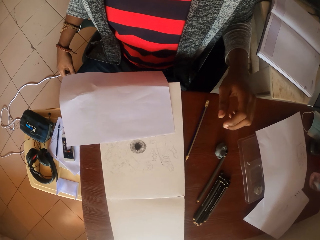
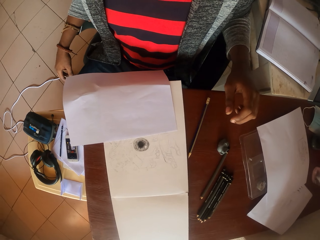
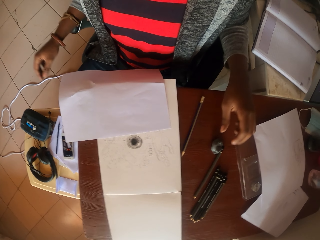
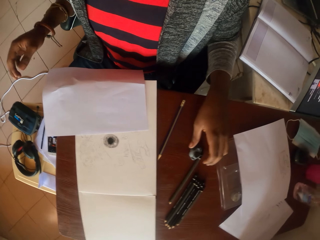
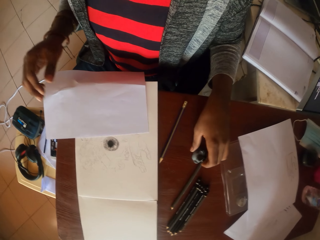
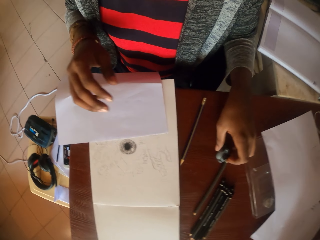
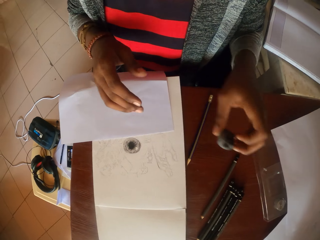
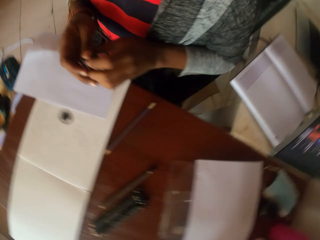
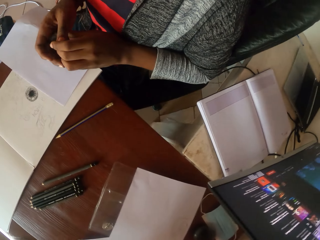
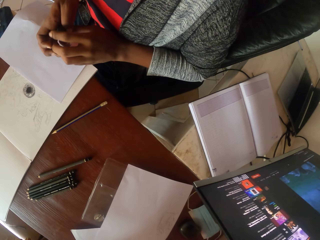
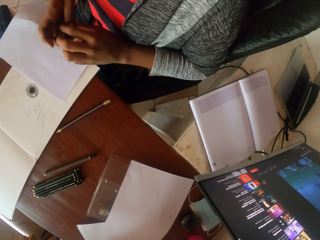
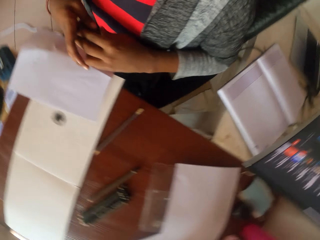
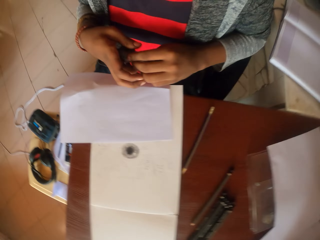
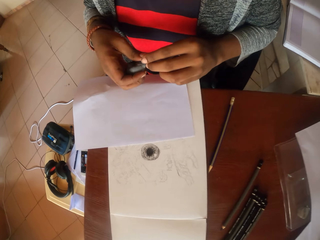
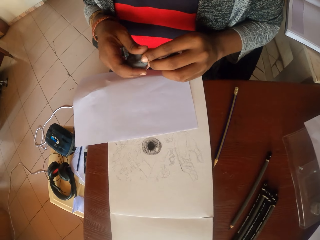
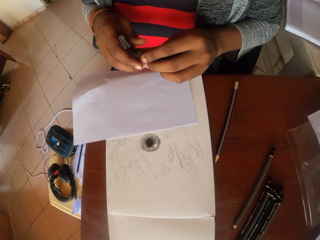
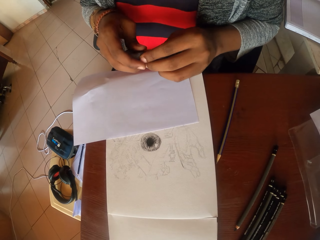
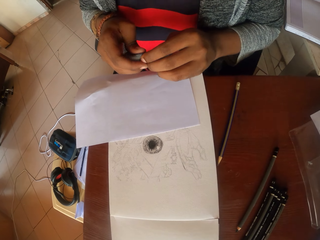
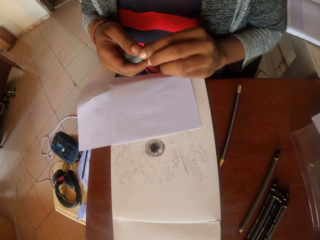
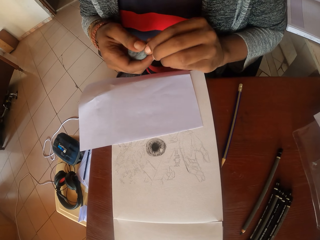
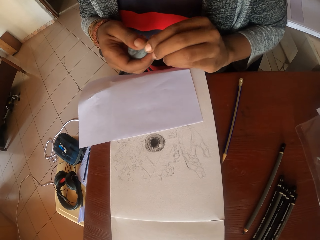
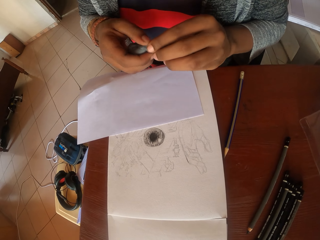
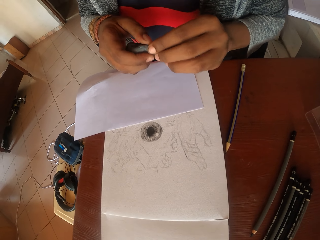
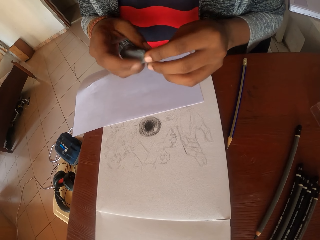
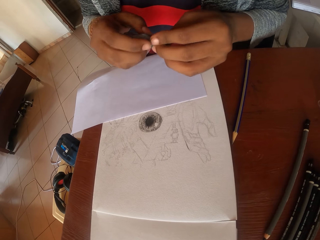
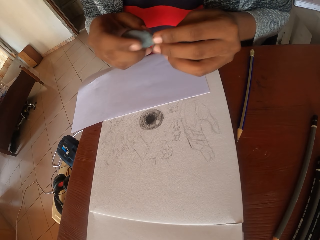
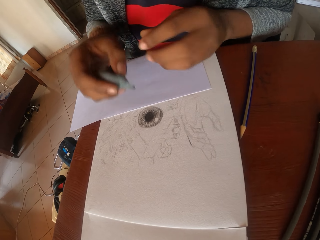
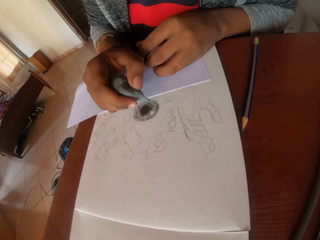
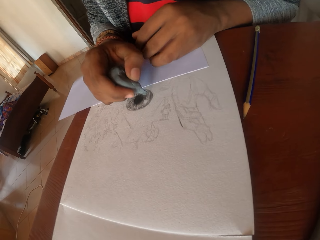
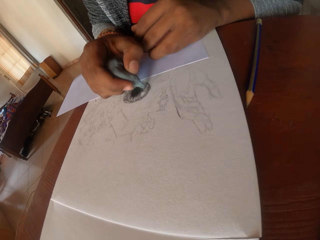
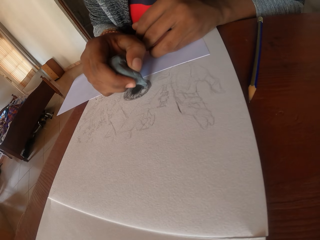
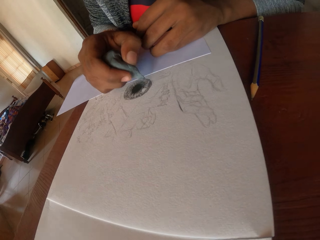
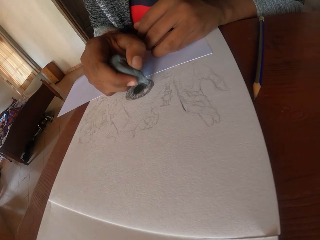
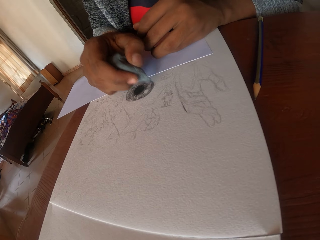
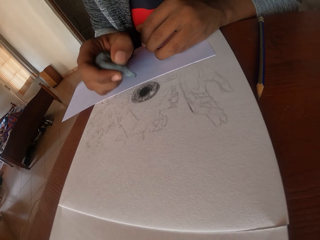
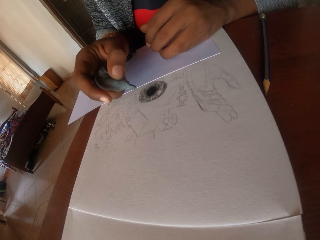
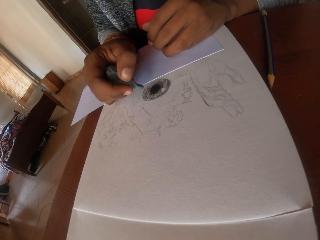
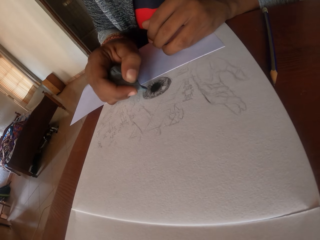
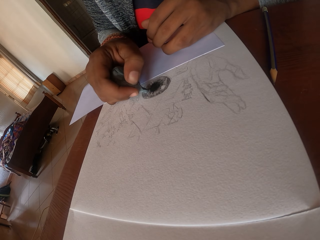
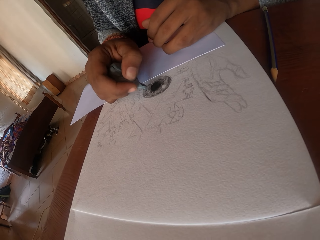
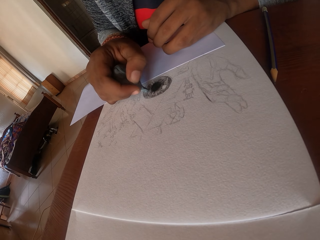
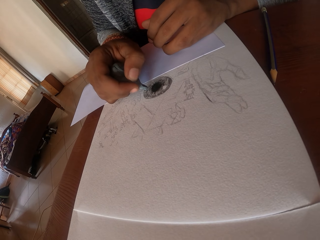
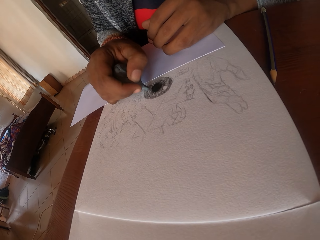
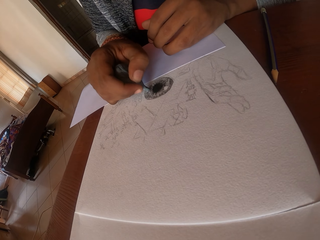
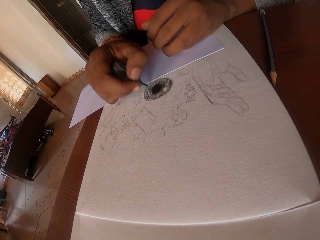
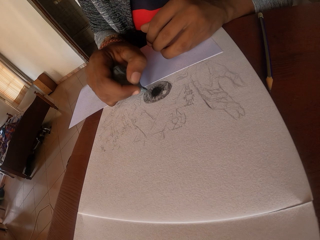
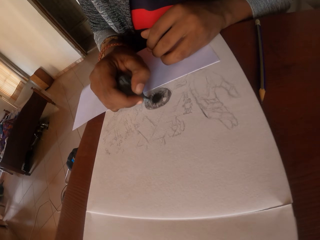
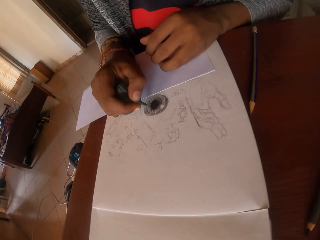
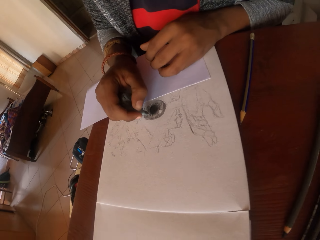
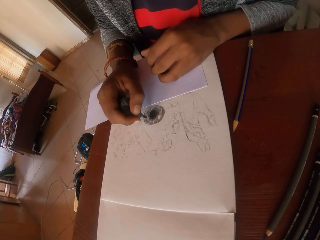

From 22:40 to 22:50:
The camera wearer stares around the table. She picks up a rubber on the tape. She shifts the rubber to her right hand. She holds the rubber with both hands. She molds the rubber in her hands. She marks the drawing on the paper. She rubs the drawing on the paper.

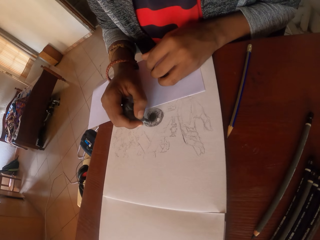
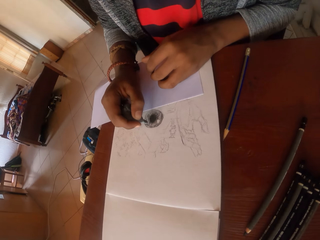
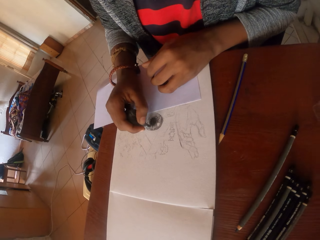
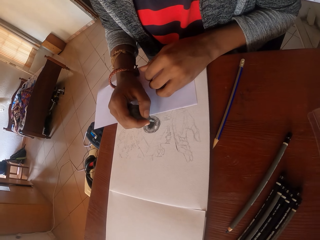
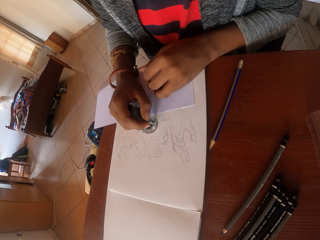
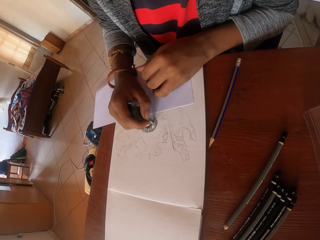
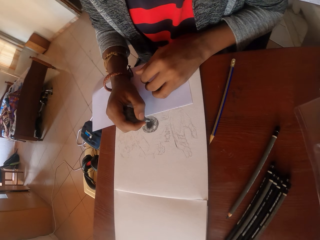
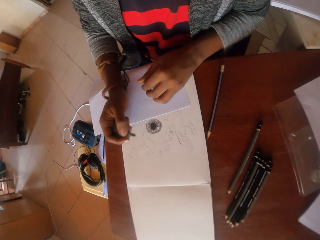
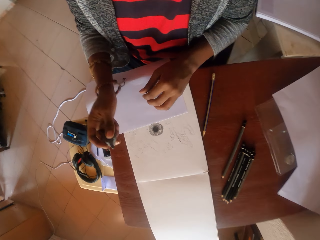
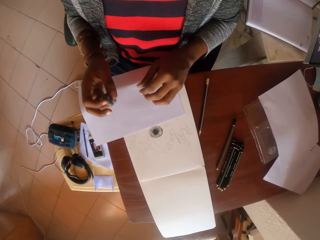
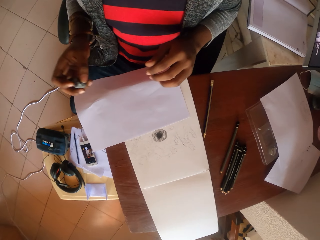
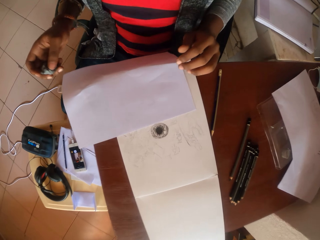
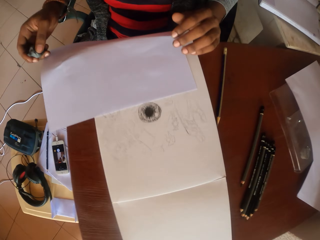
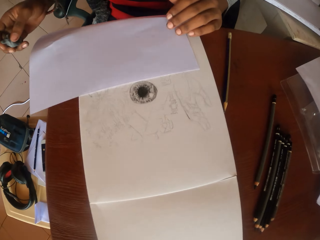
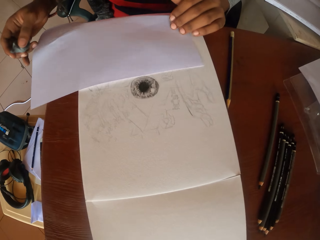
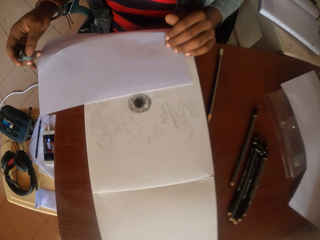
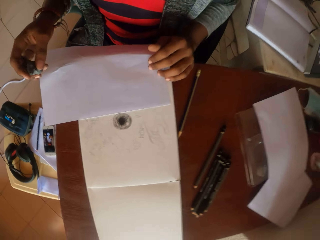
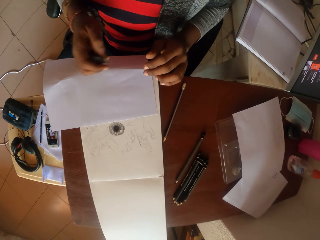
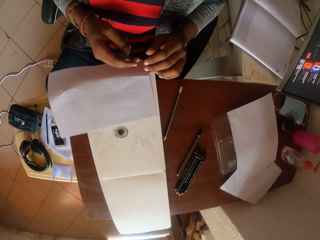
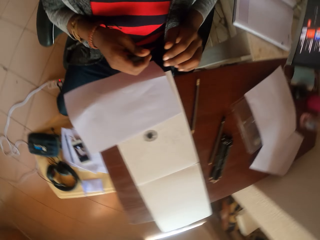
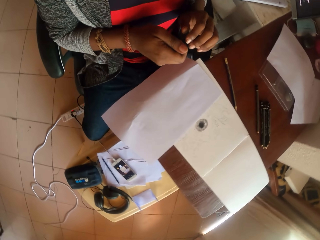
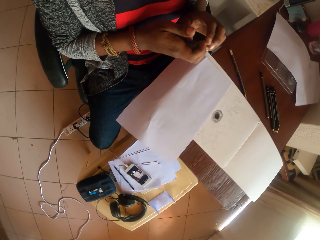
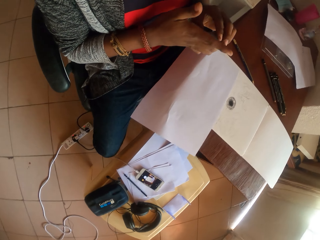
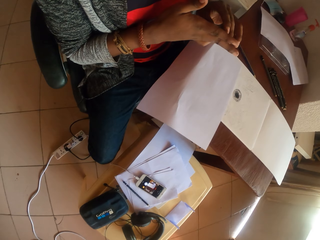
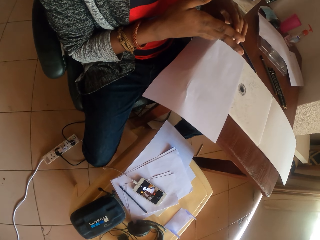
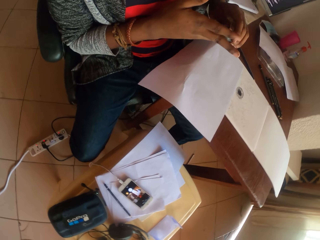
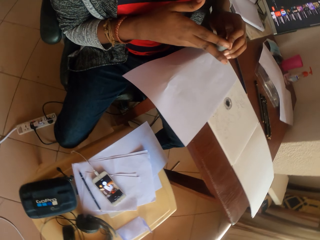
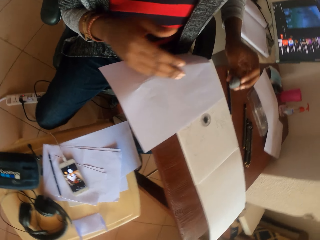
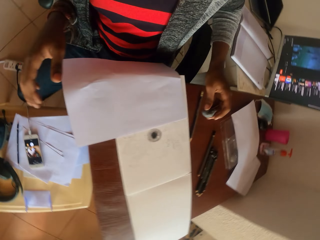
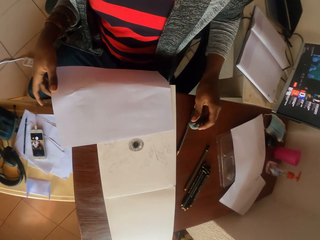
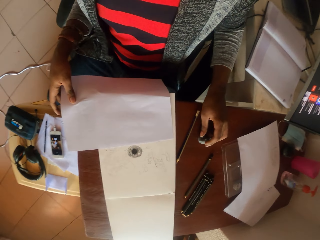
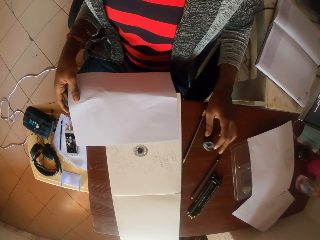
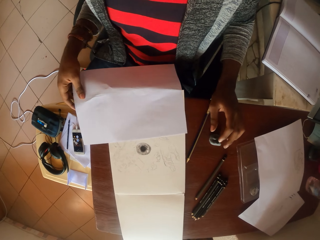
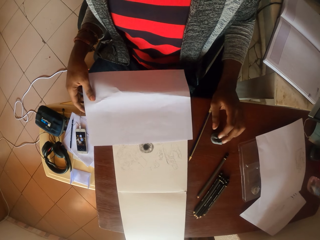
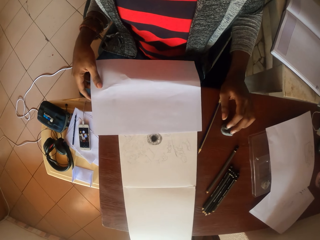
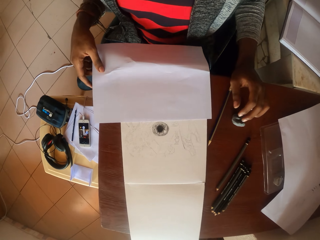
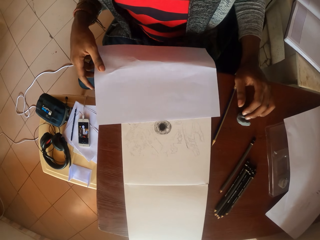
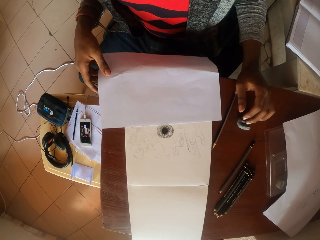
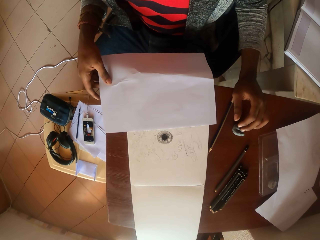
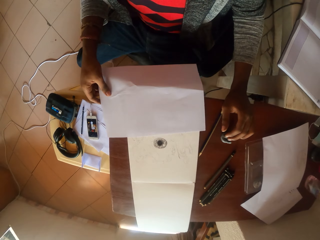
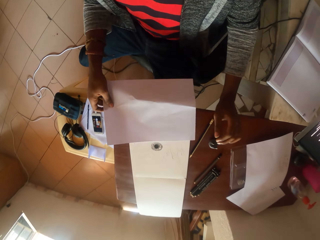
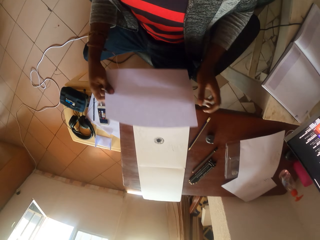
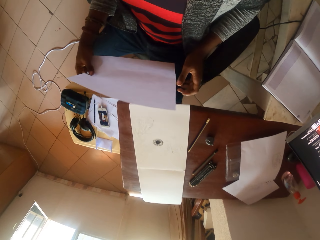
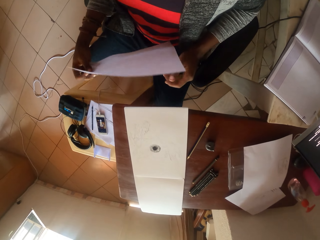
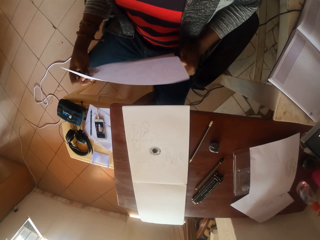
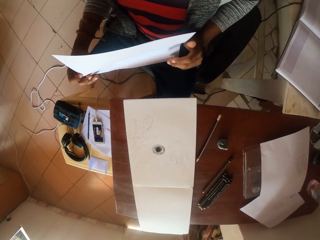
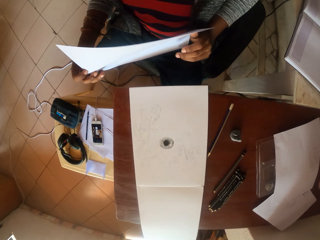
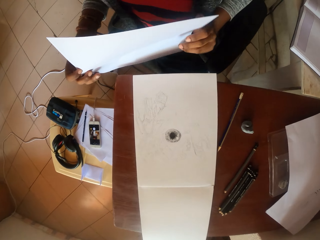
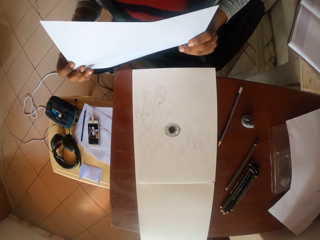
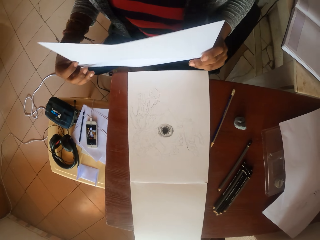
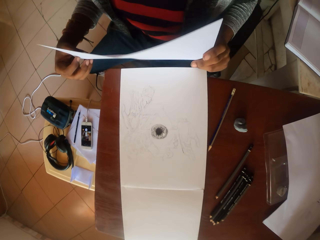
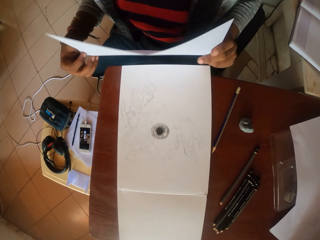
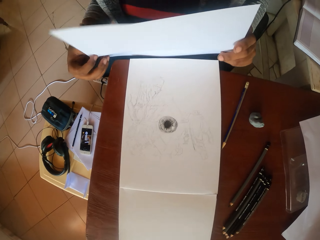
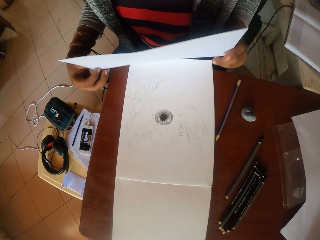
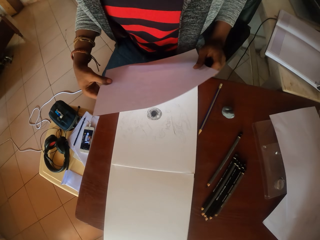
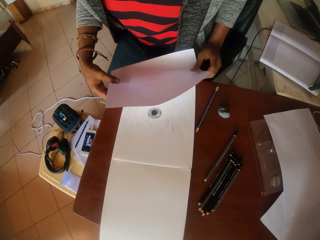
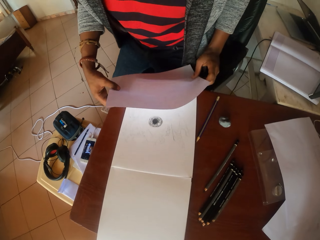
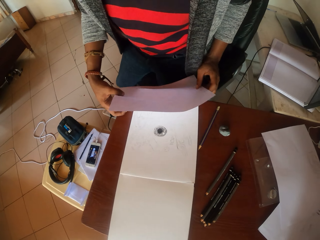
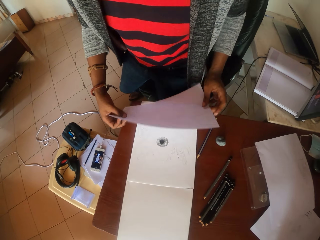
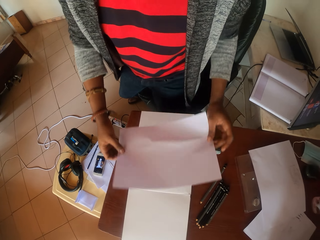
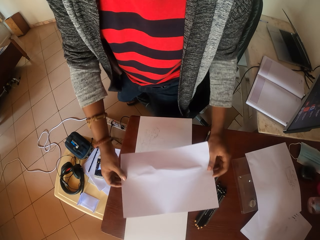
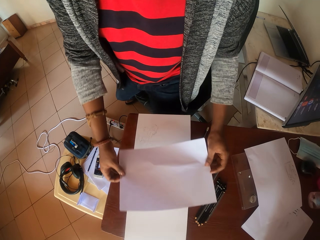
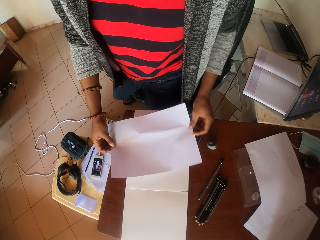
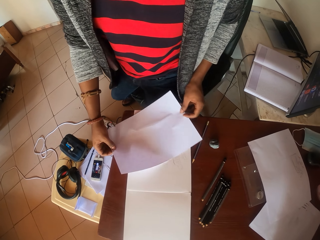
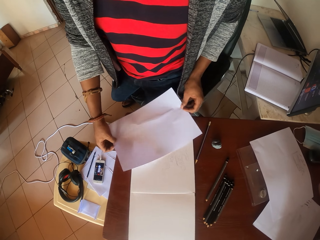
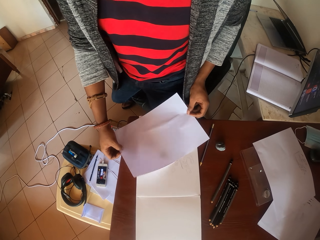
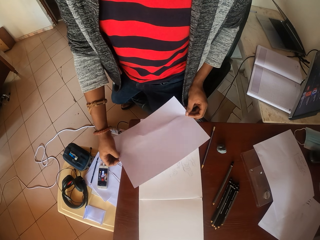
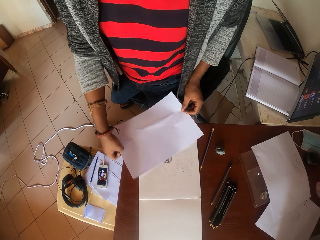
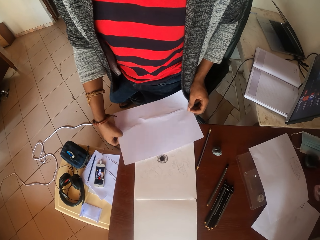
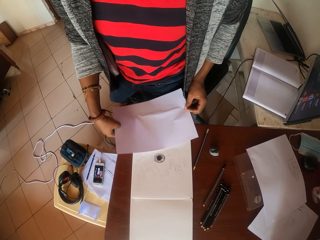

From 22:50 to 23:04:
The camera wearer looks at a drawing. She lifts her hands from the drawing paper. She moves the drawing pen to her right hand. She drops a rubber. She places the drawing pen on the table. She lifts a piece of paper. She holds the piece of paper with both hands. She stands up. She places the paper on top of the drawing.
